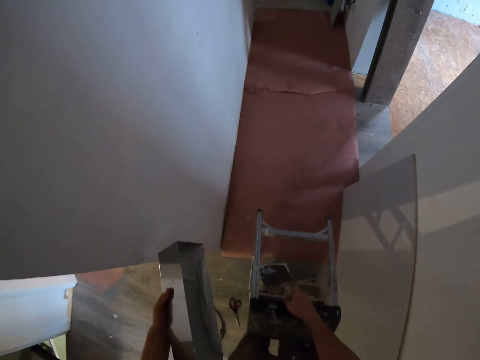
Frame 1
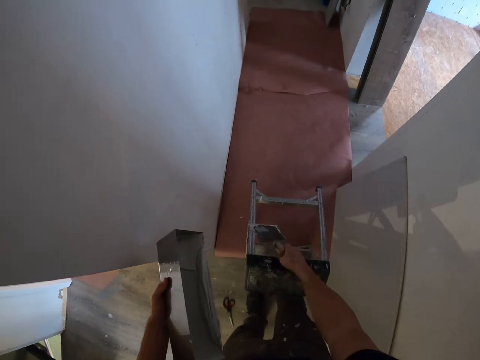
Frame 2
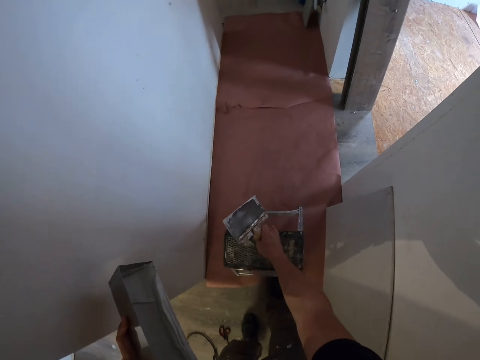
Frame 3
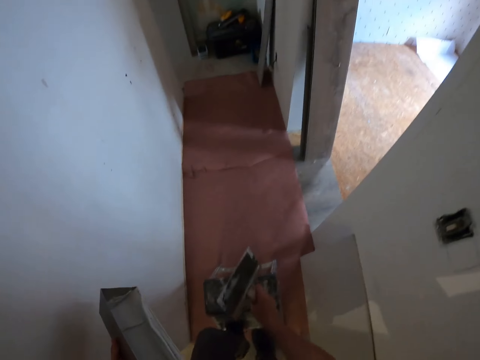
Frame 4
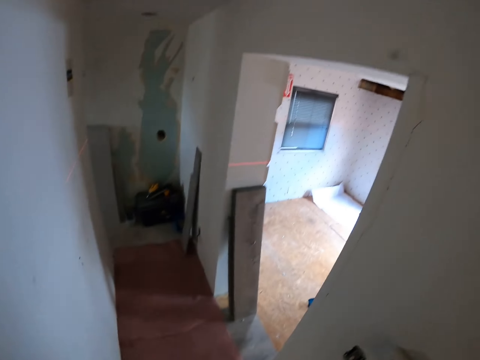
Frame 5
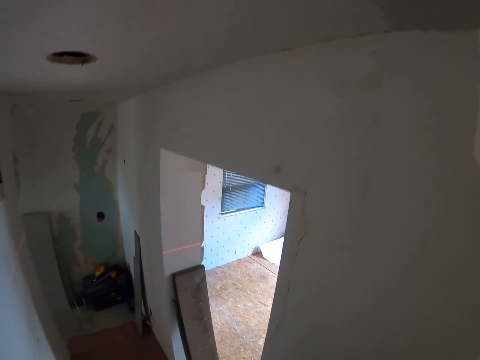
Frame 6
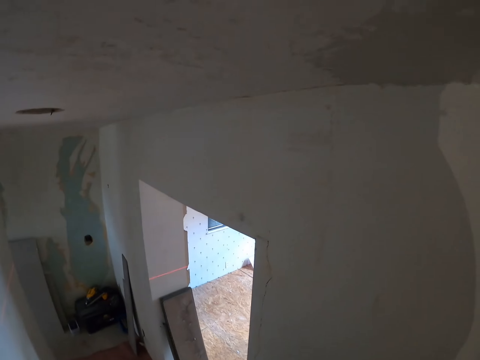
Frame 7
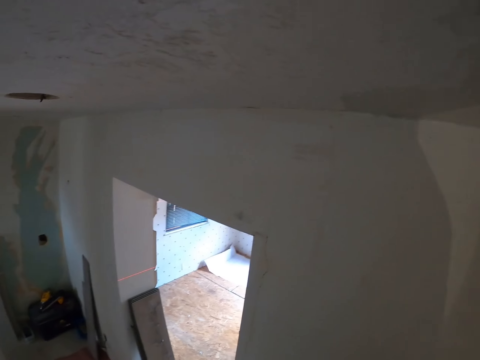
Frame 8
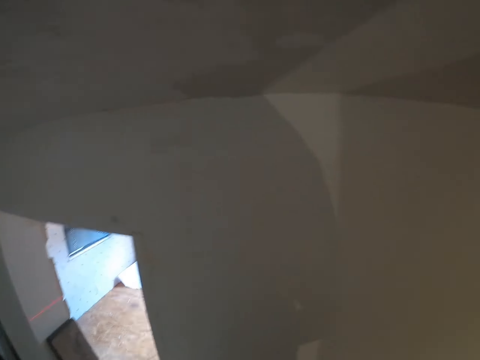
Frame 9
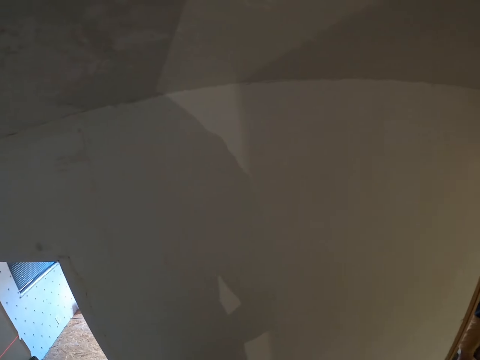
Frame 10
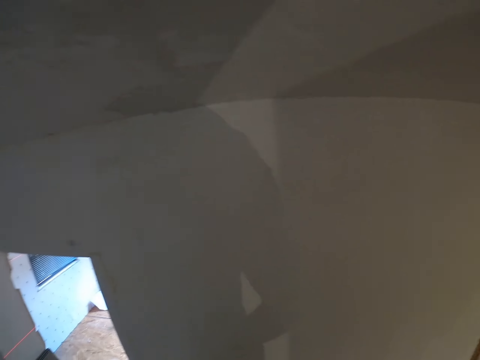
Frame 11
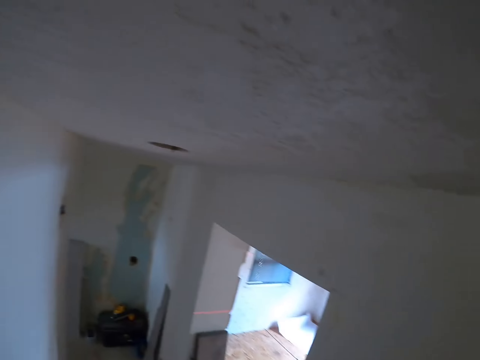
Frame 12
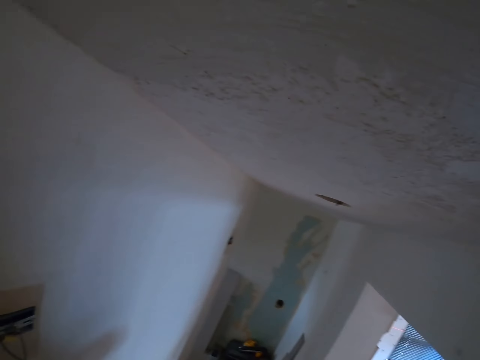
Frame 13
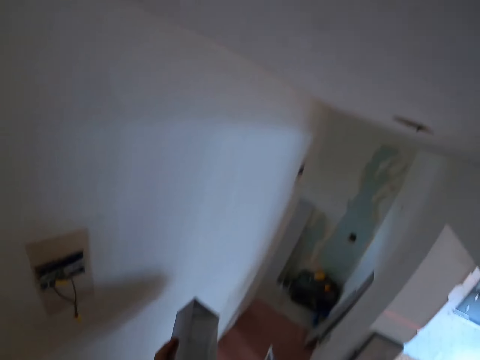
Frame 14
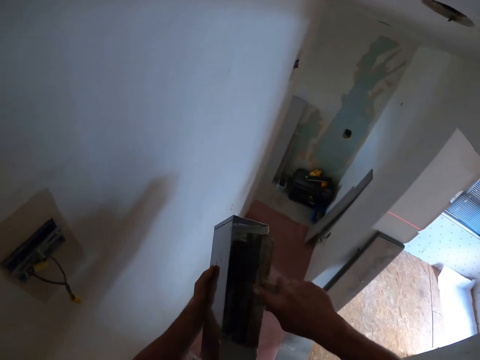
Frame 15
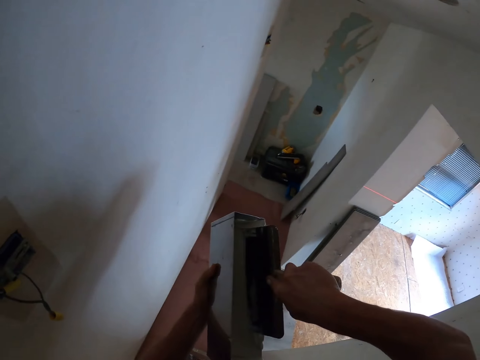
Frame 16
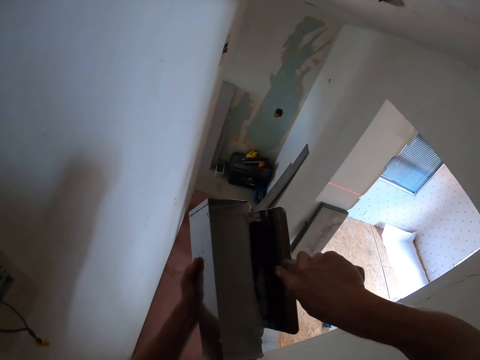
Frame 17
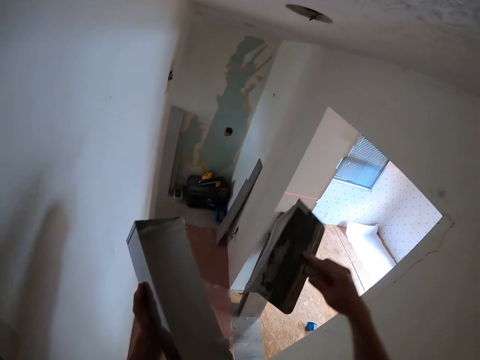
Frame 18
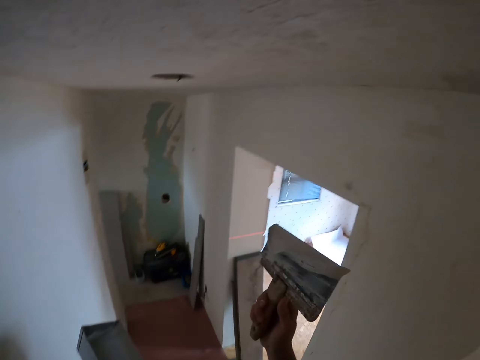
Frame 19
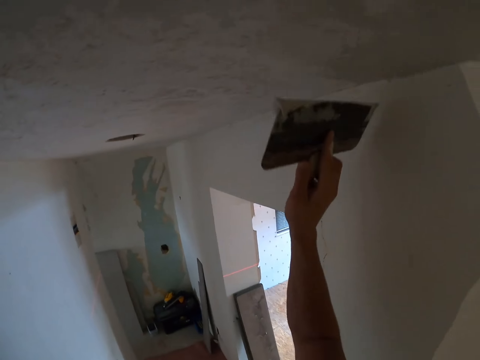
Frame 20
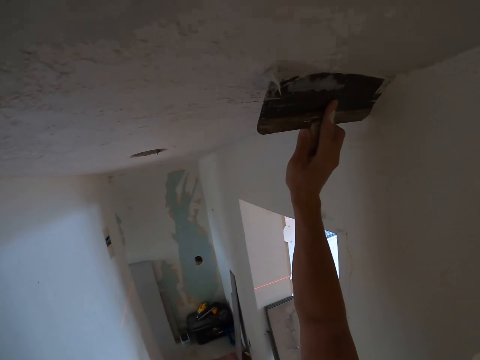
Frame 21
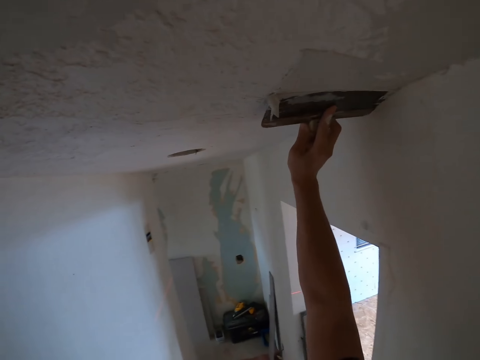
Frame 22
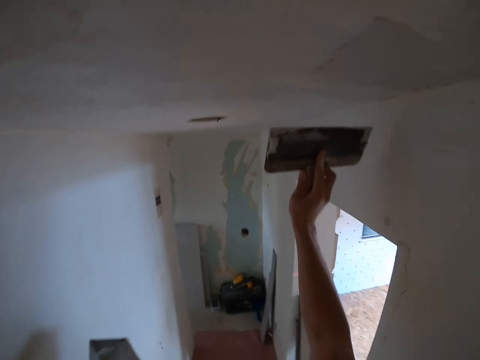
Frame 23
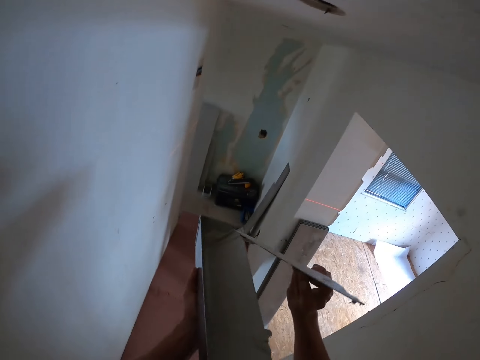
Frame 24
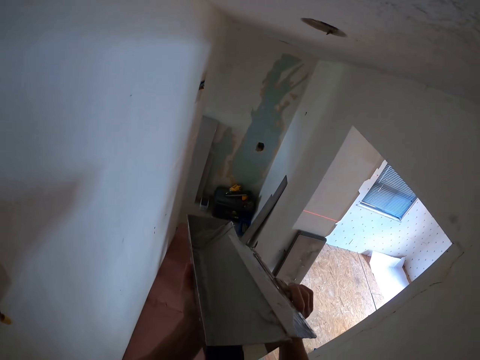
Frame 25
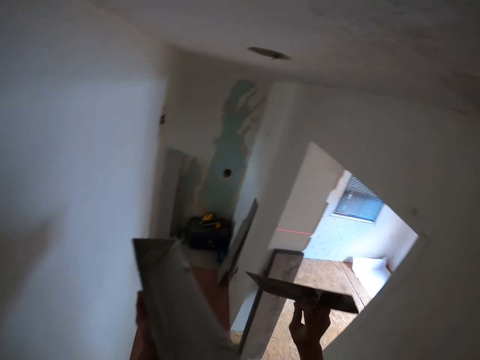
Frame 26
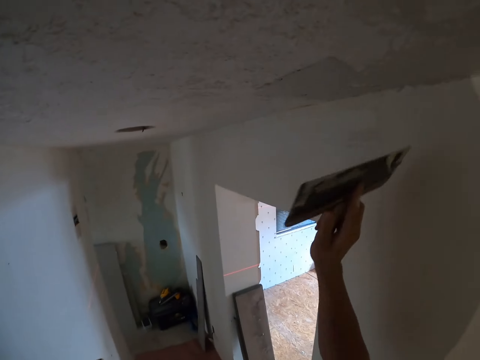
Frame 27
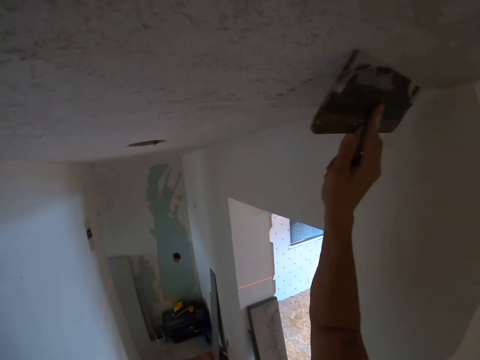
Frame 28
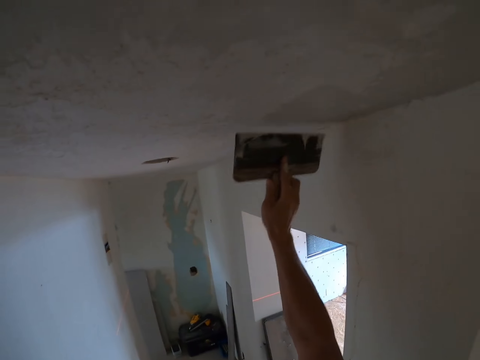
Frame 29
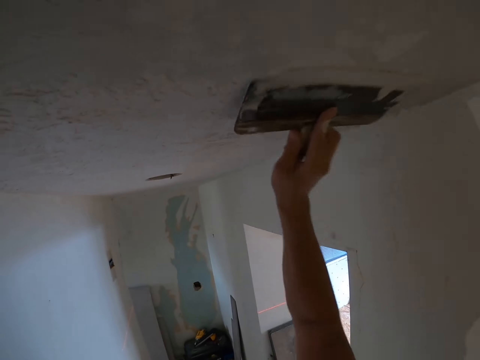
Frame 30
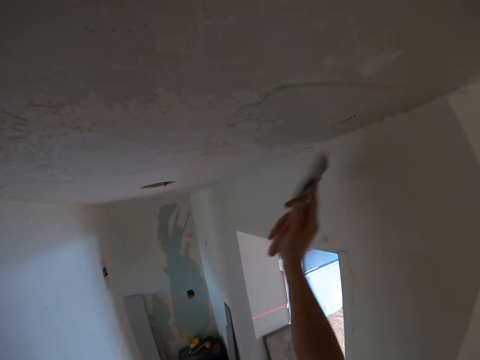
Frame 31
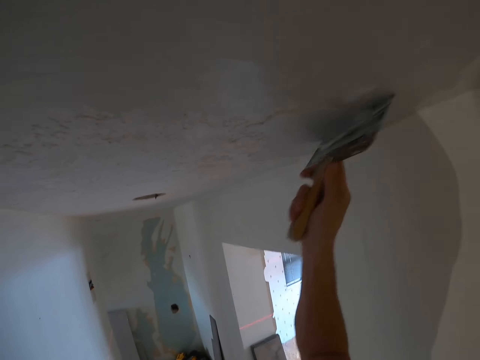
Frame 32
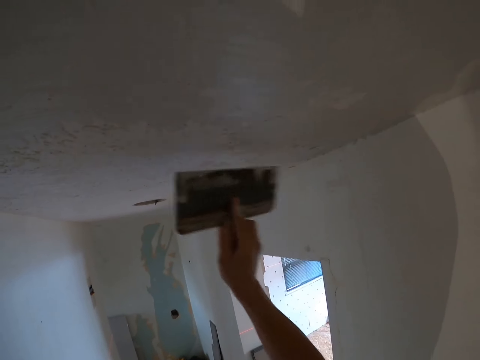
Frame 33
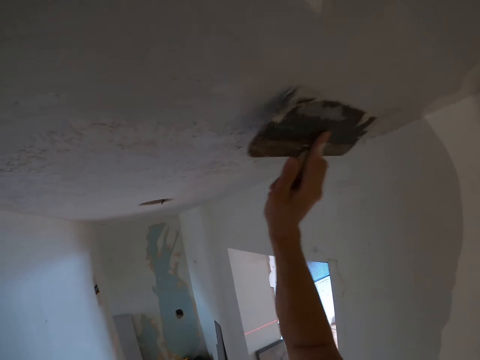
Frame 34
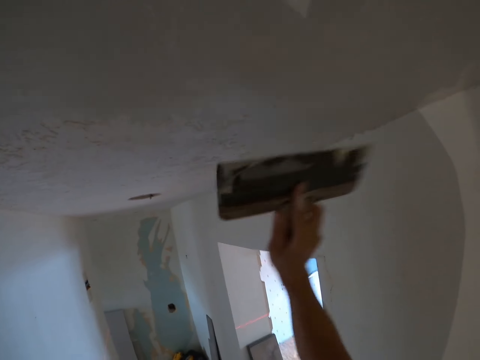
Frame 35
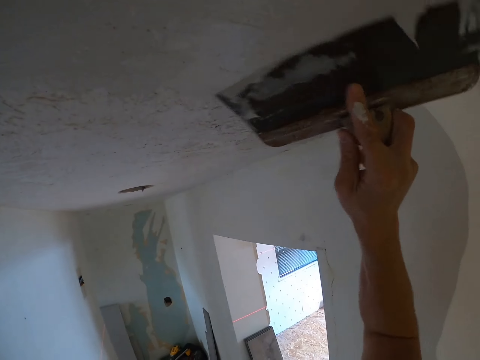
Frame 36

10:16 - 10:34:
The camera wearer takes the stand. They move the ladder stool on the floor, put down the stand and step on the ladder stool. They look around the painted wall. They look at the ceiling. They scoop the paints with a trowel in the container. They paint the ceiling board. They wipe the spatula or trowel on the paint holder. They paint the ceiling board.

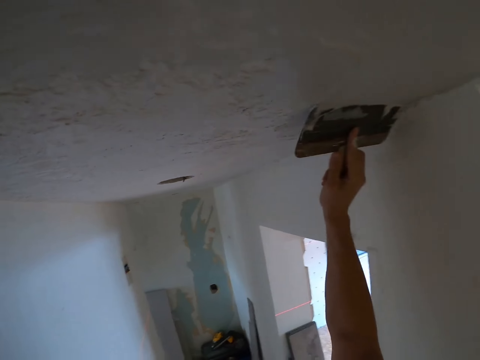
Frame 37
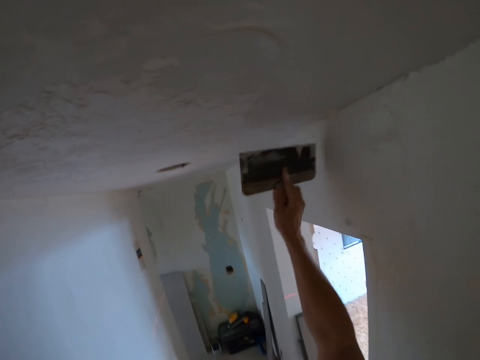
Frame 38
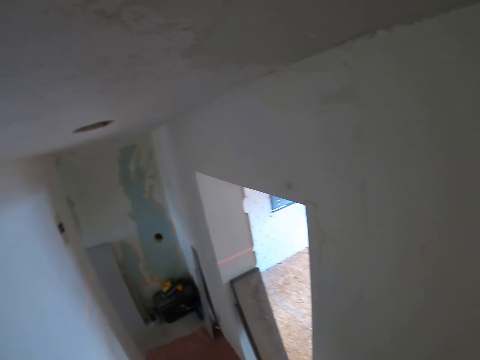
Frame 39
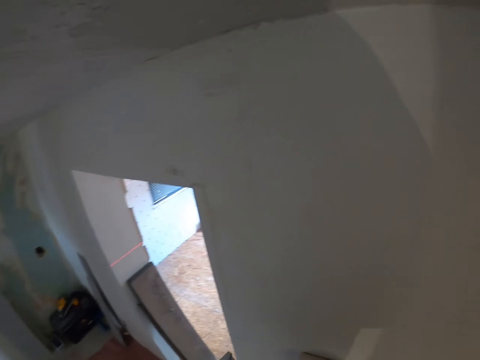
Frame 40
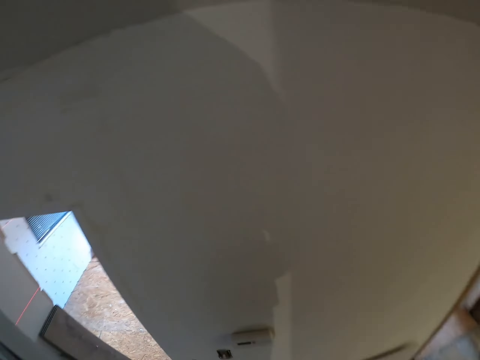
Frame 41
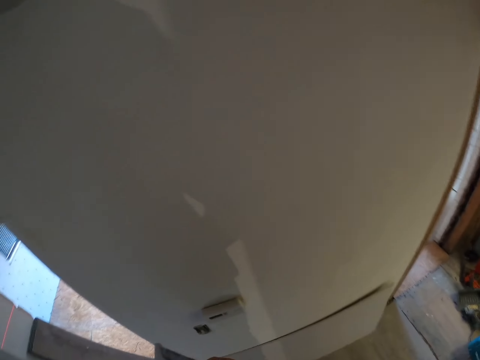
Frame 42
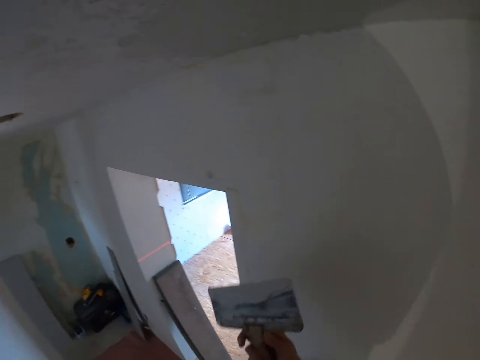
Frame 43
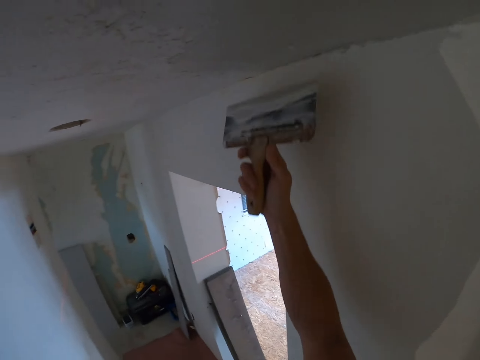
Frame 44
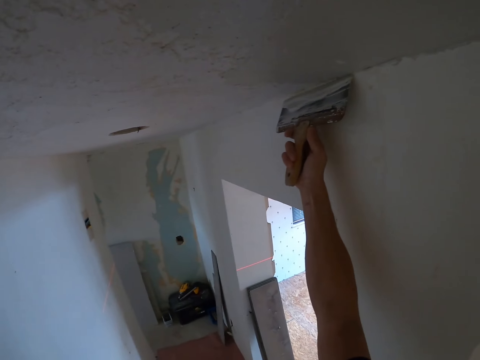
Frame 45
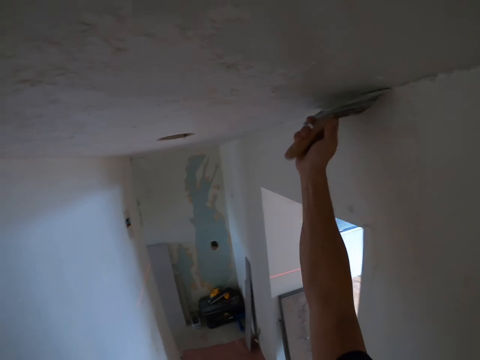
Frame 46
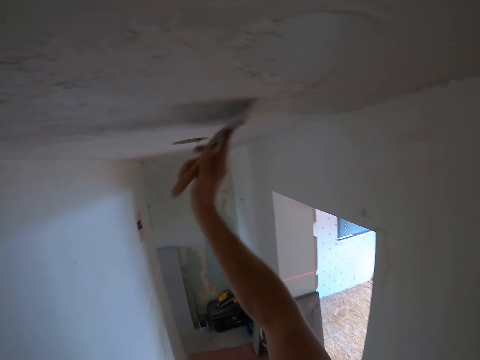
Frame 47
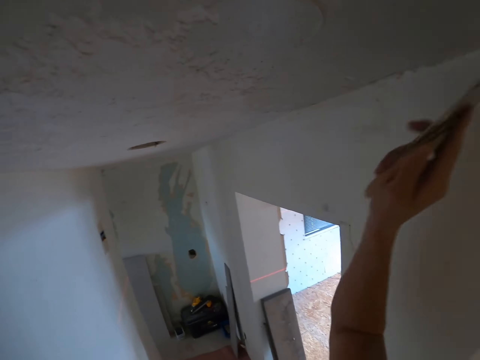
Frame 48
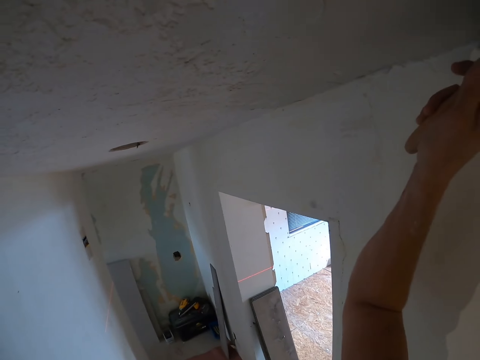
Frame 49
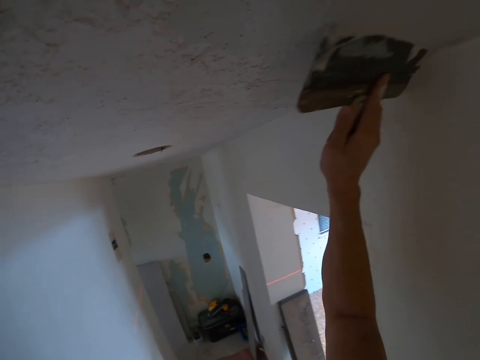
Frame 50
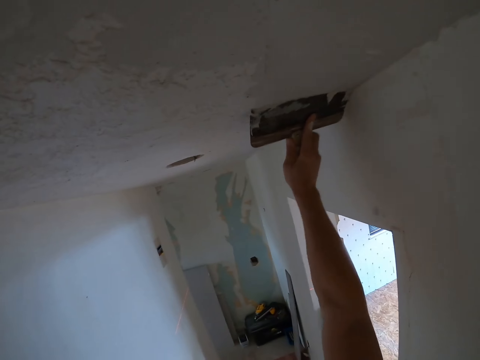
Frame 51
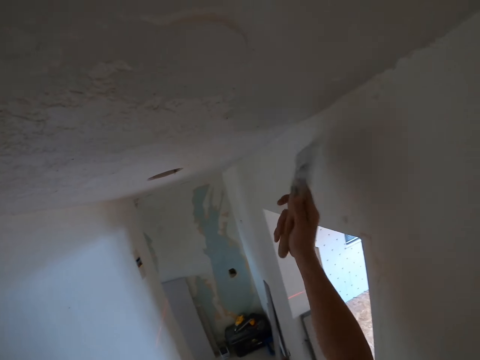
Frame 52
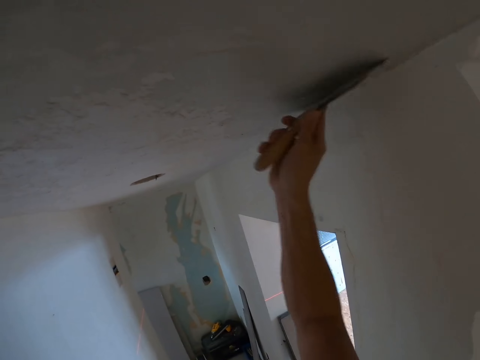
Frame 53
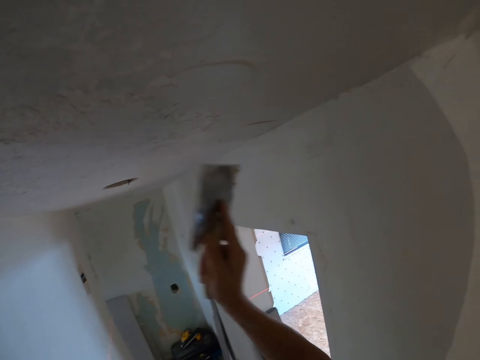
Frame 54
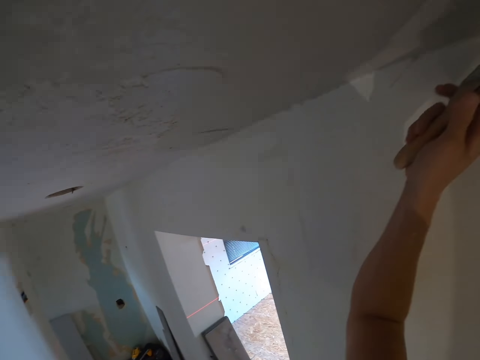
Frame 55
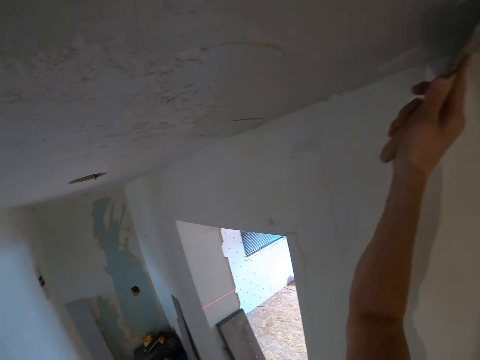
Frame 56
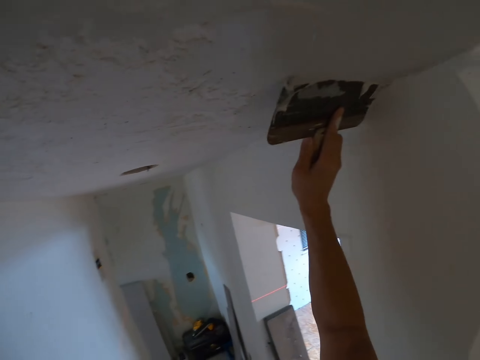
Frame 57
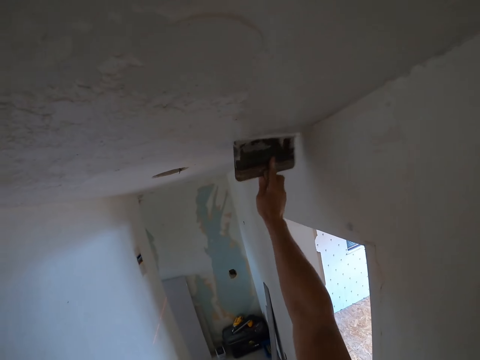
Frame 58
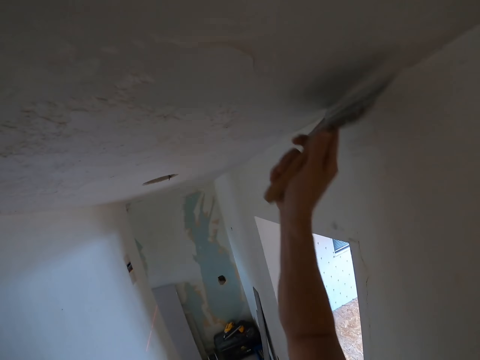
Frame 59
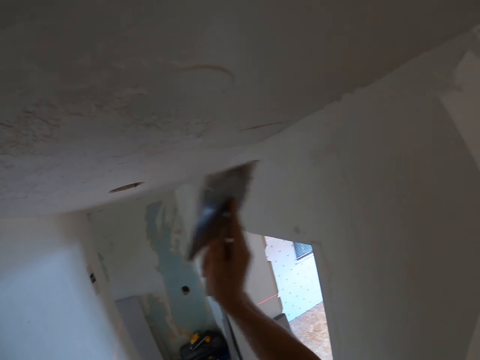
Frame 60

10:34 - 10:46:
The camera wearer looks around the painted wall. They take the paint. They paint the ceiling board.
